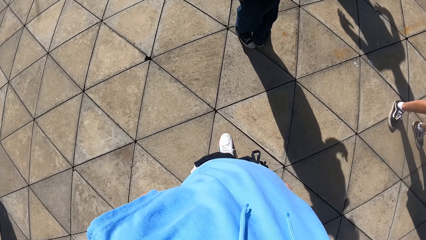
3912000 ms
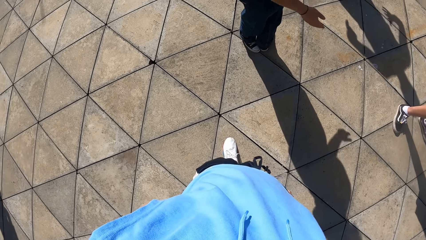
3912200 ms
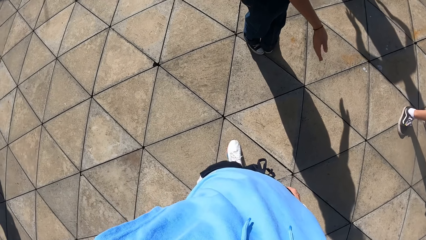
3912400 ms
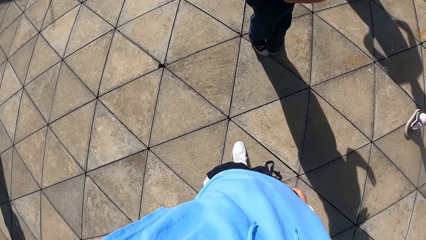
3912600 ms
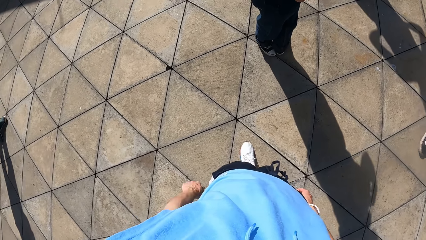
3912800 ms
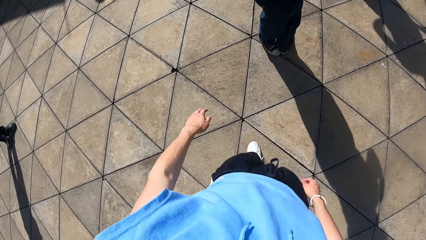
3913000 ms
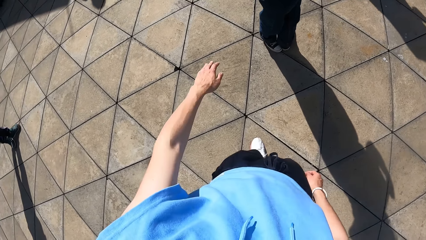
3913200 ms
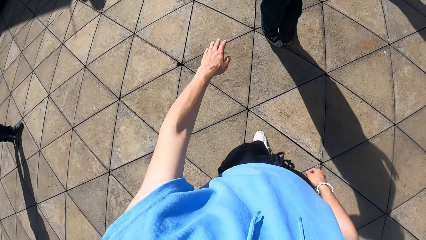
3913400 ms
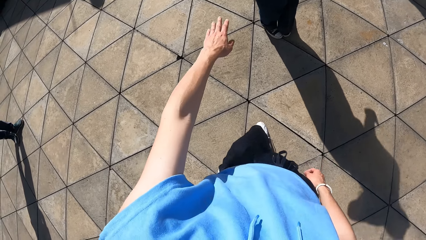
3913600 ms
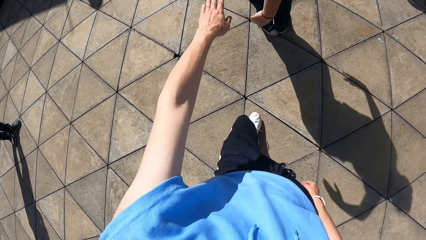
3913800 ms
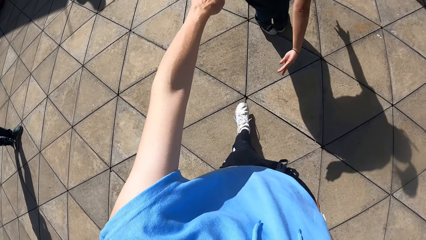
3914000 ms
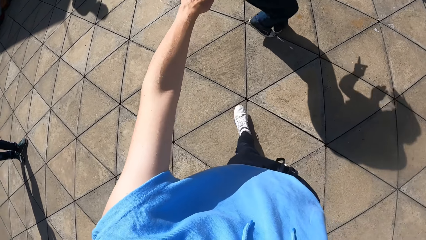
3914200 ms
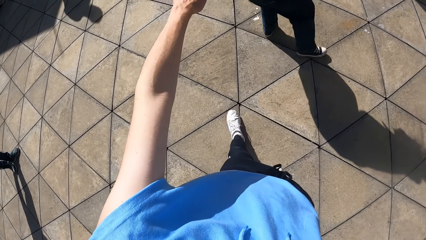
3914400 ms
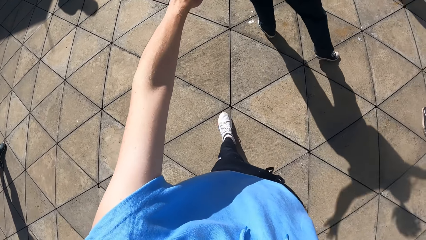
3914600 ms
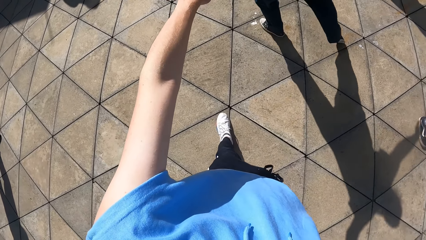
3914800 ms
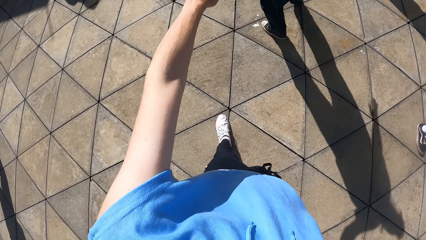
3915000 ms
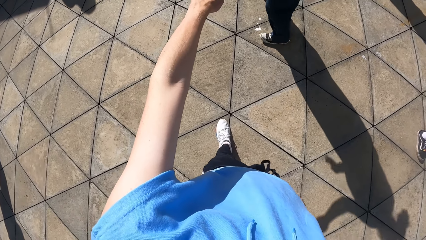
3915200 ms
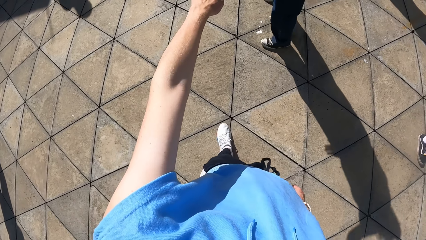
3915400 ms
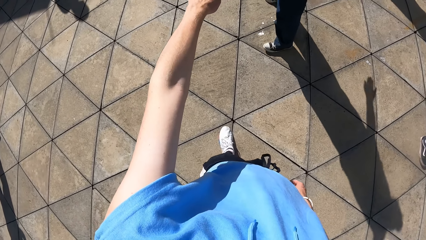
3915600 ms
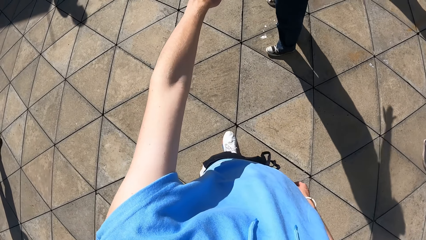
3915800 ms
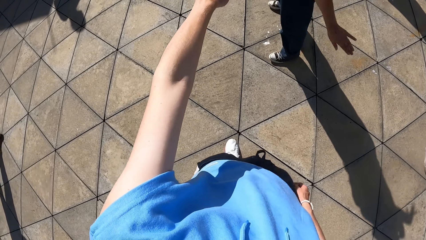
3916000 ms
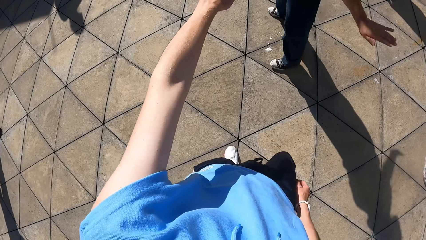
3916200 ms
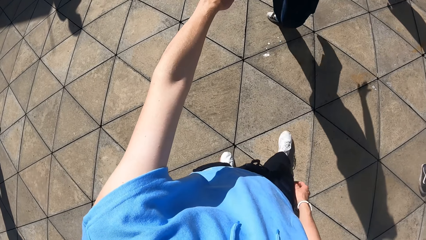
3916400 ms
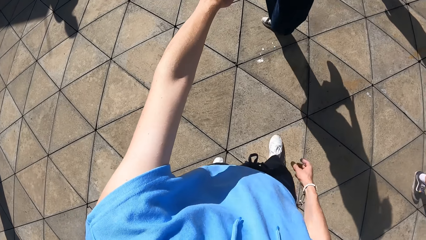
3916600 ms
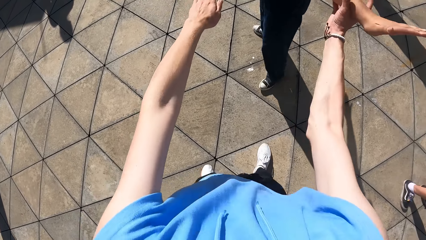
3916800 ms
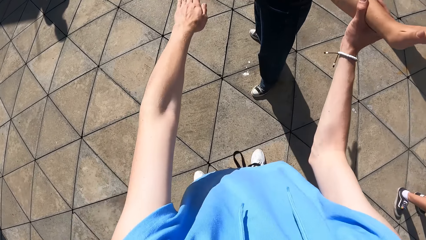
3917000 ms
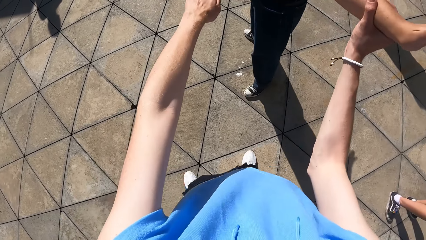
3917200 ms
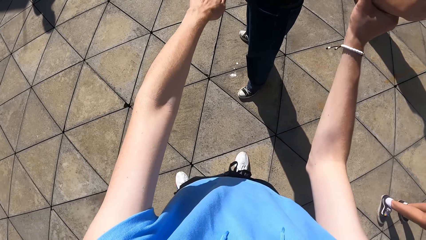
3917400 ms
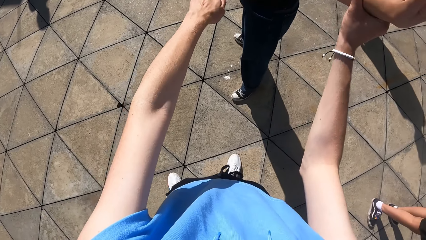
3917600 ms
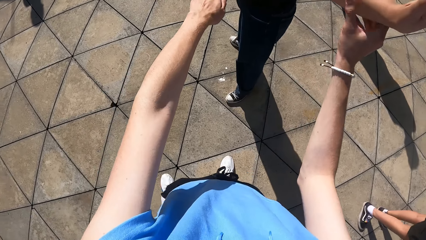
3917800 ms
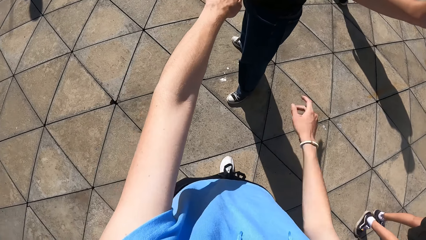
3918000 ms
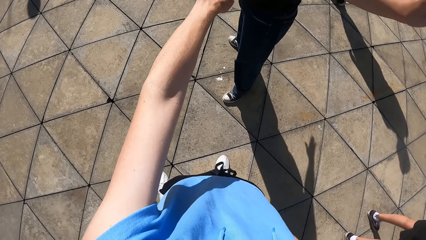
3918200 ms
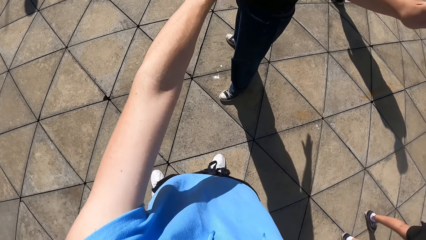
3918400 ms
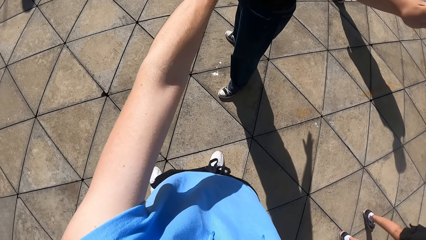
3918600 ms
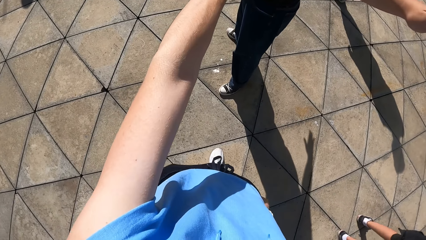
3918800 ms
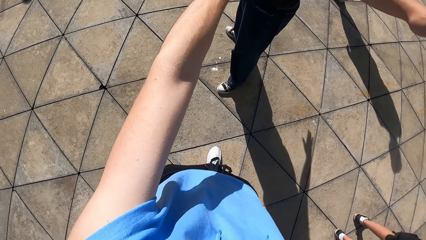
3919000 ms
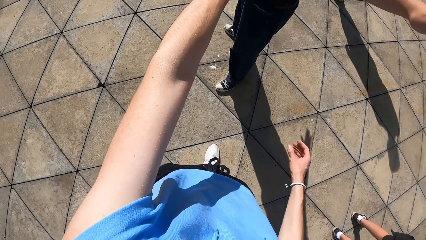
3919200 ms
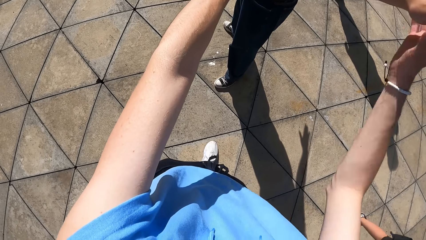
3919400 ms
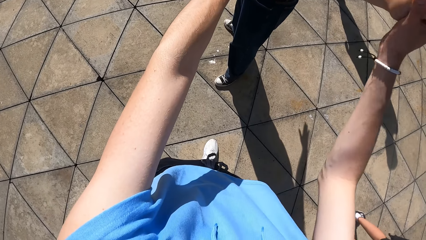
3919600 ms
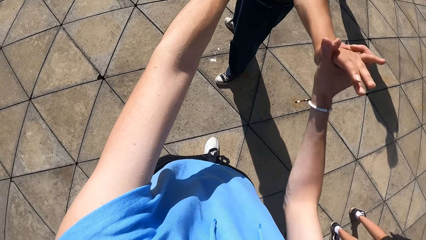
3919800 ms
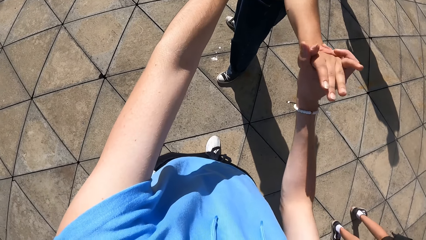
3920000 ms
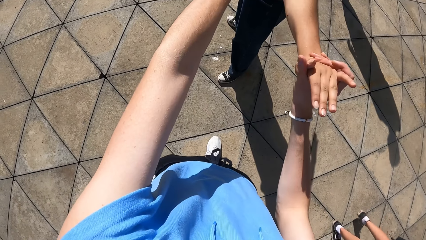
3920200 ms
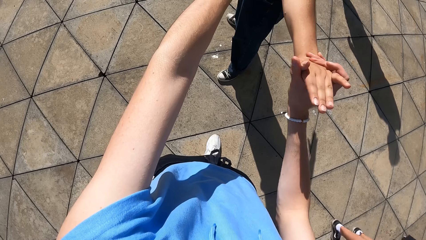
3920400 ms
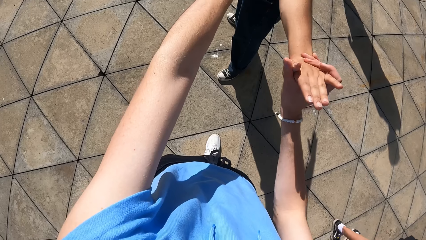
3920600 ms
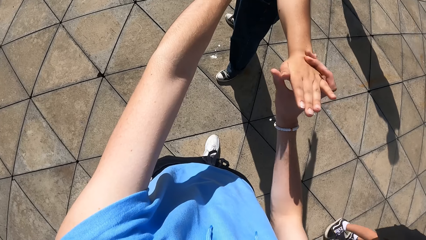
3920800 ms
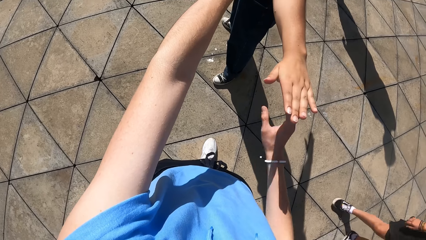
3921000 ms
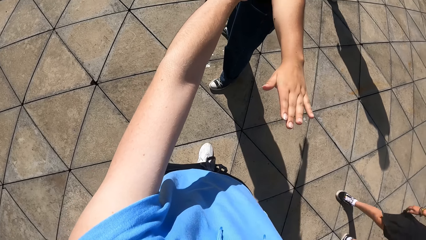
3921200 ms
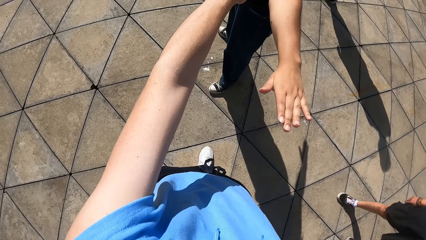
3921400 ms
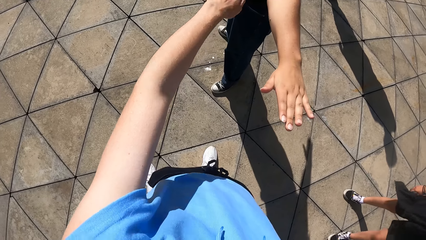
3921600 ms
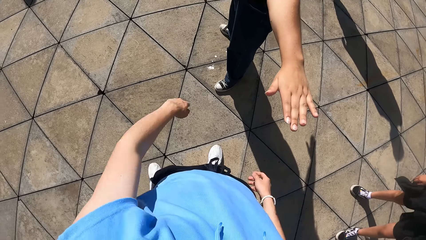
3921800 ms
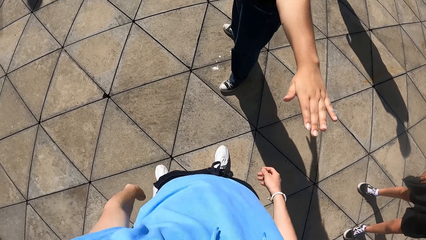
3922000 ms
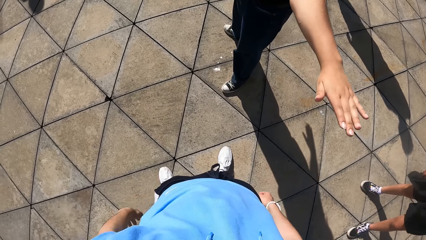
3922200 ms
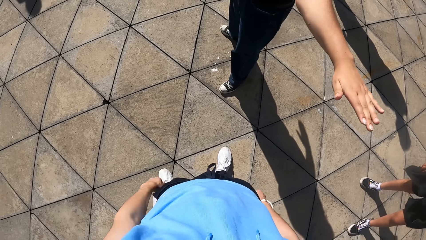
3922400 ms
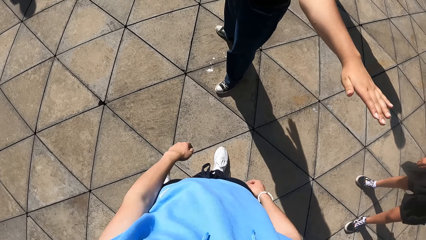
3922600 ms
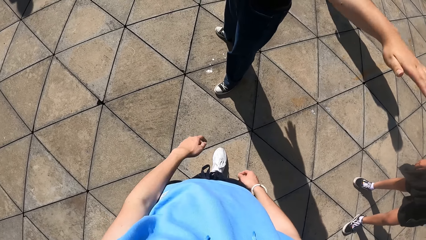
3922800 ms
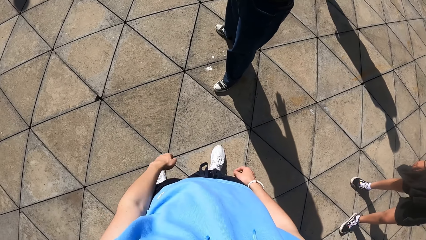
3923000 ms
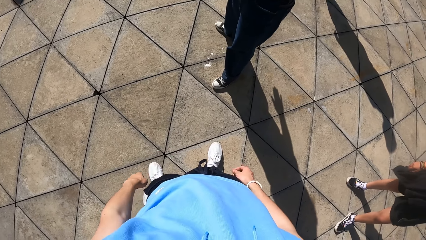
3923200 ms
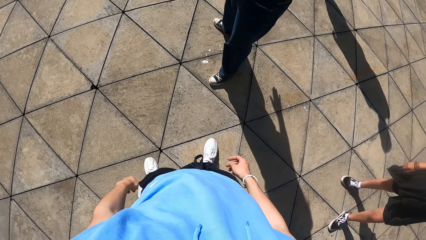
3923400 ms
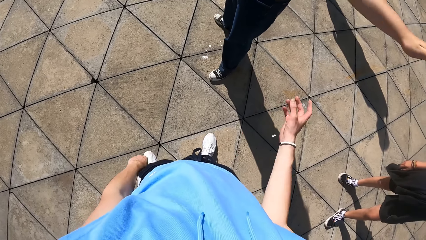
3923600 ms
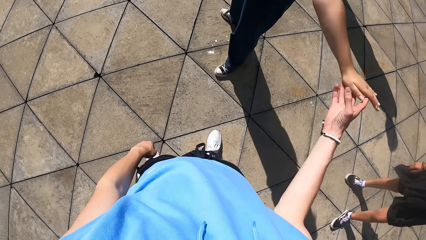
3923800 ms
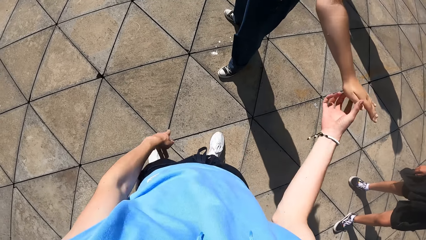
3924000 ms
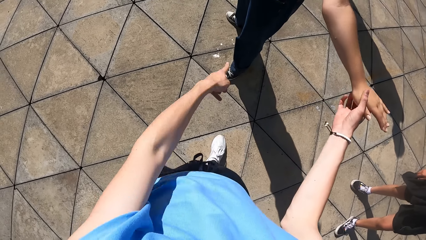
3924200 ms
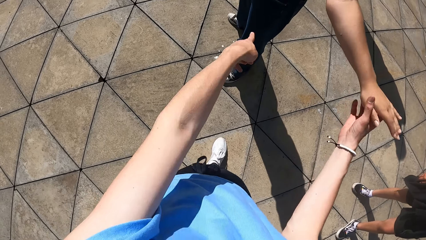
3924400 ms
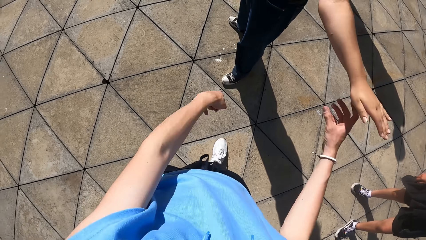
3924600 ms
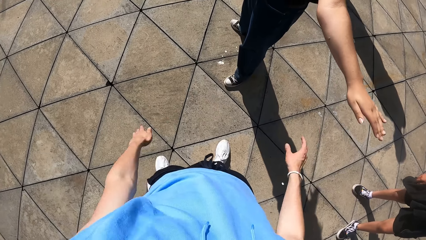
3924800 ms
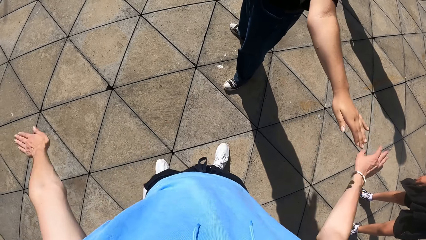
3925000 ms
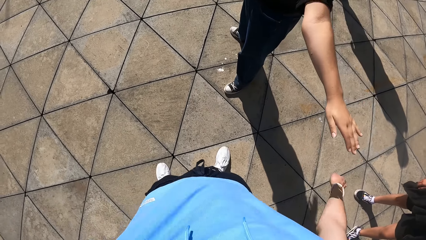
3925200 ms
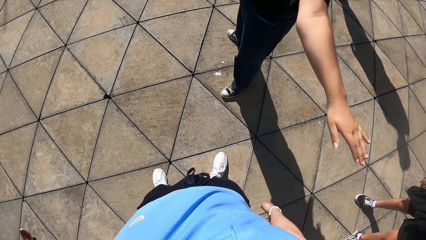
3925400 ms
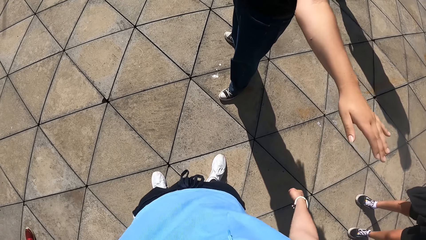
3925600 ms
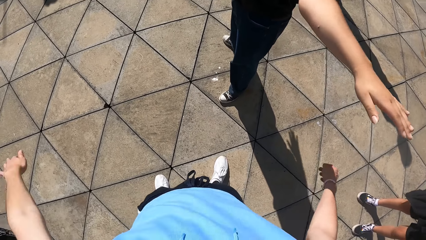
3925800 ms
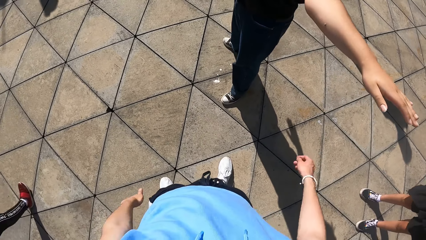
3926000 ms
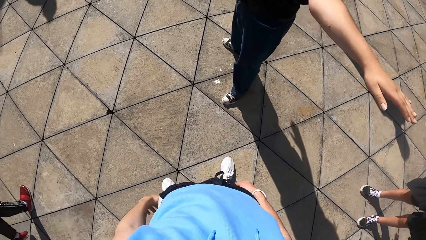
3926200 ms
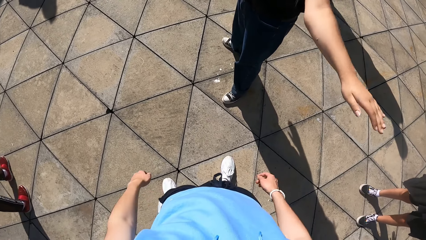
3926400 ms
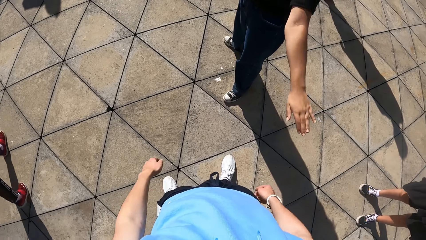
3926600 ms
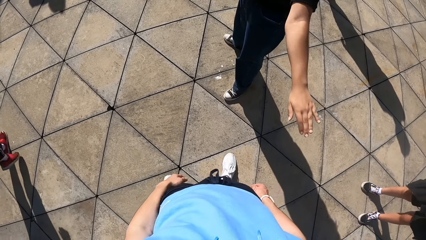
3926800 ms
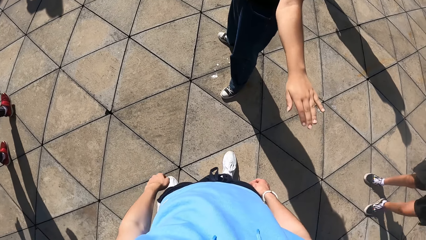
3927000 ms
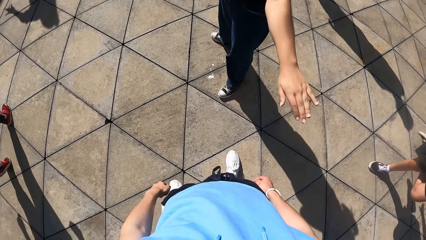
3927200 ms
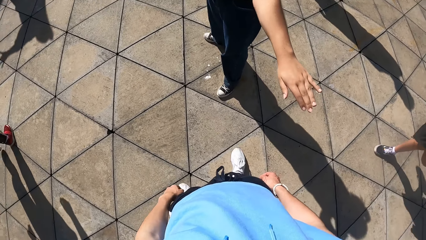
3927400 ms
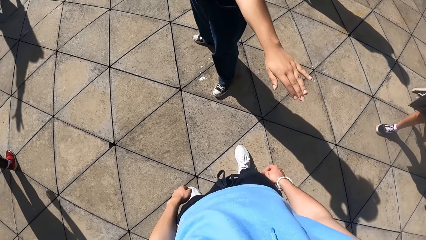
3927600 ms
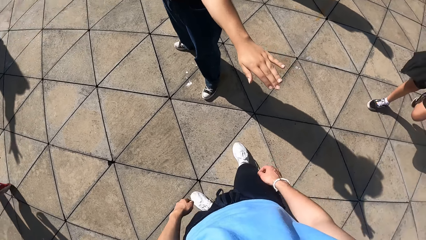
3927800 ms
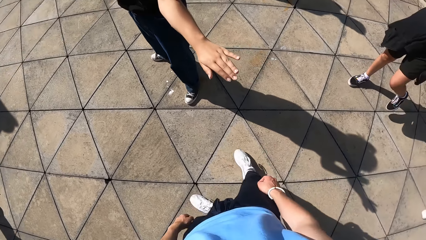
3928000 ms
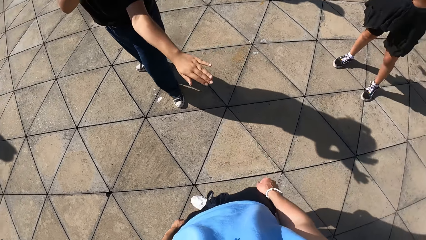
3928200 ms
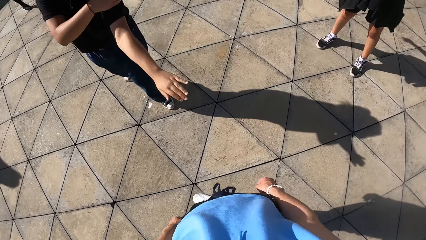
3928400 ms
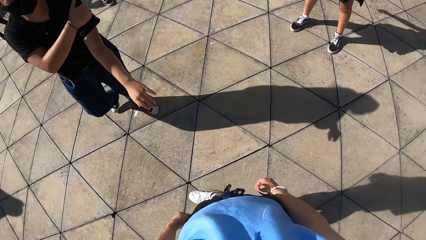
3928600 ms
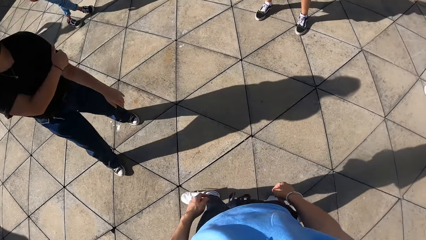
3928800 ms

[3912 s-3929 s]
A woman does some dance moves. The camera wearer stretches his hand out. He holds the hand of the woman. He lowers the hand of the woman. The woman moves his hand. The camera wearer holds the hand of the woman. He moves his body.
